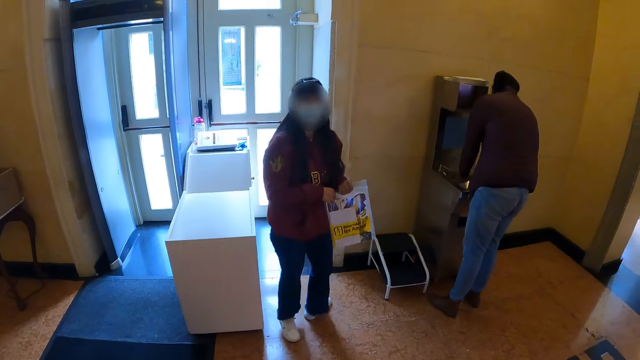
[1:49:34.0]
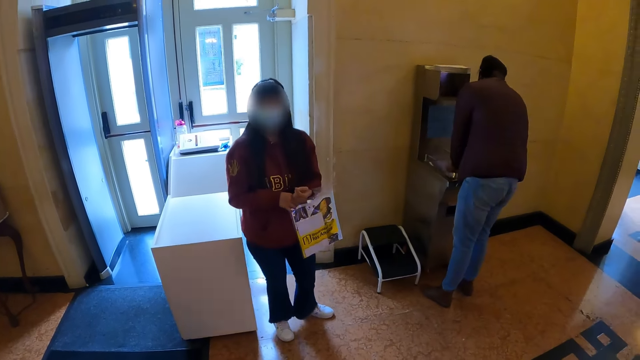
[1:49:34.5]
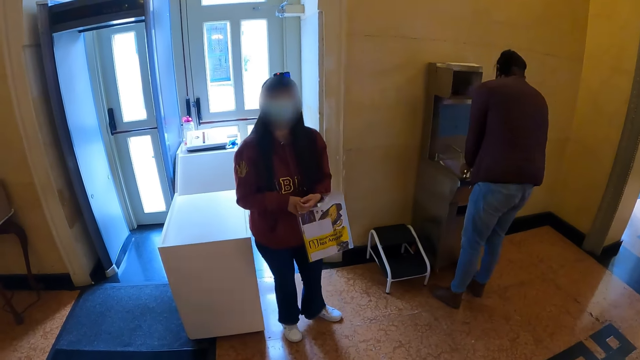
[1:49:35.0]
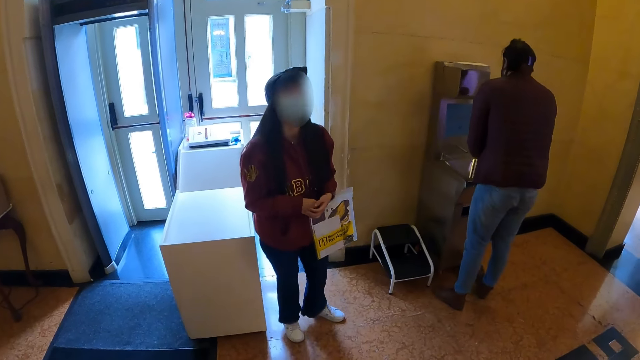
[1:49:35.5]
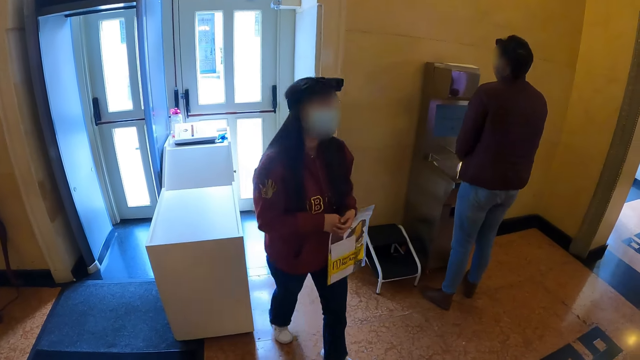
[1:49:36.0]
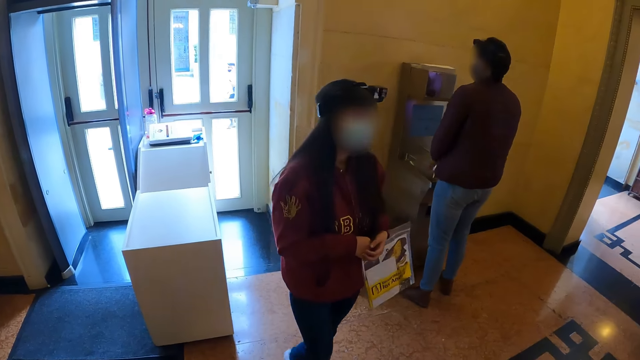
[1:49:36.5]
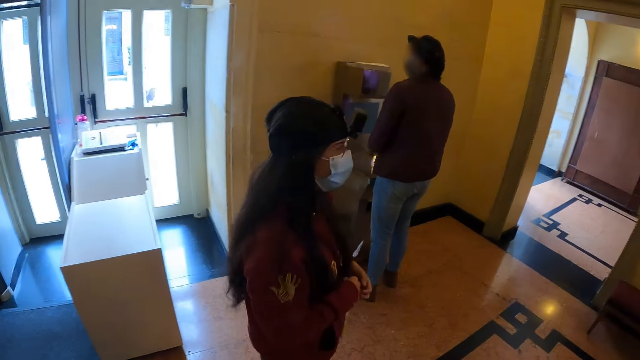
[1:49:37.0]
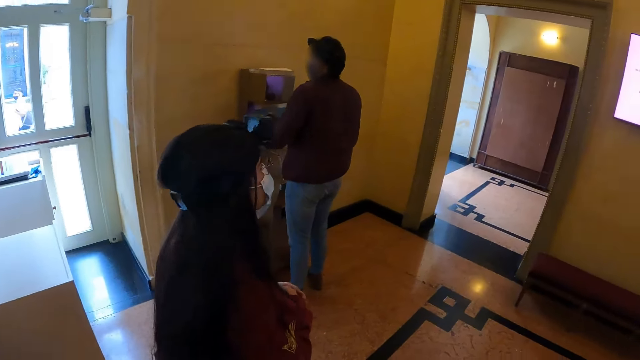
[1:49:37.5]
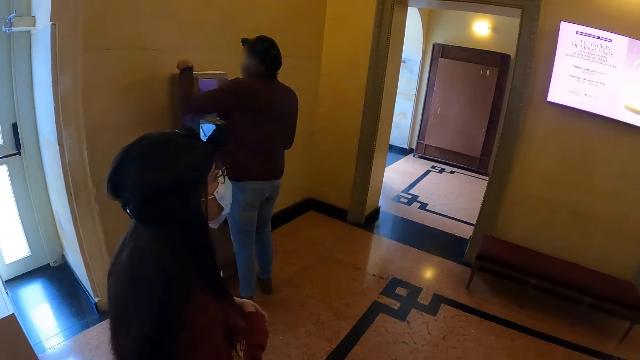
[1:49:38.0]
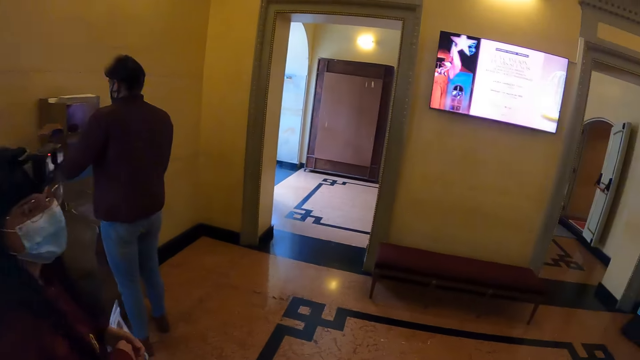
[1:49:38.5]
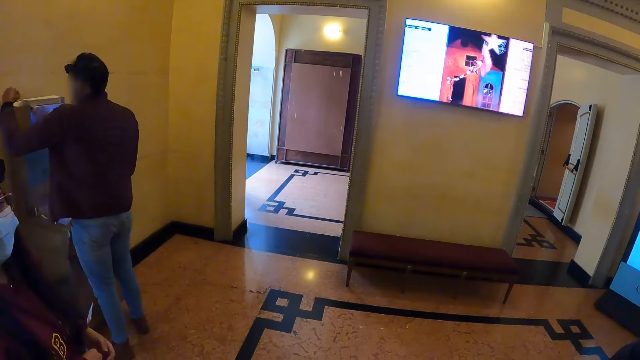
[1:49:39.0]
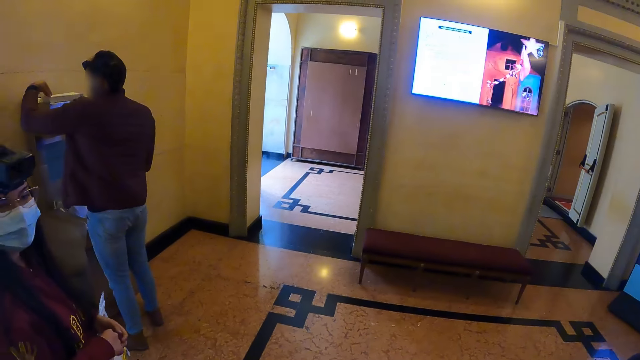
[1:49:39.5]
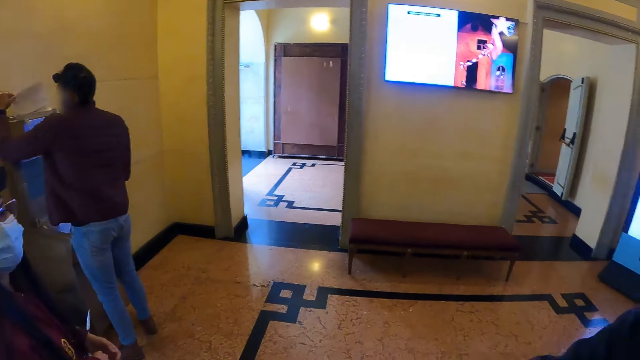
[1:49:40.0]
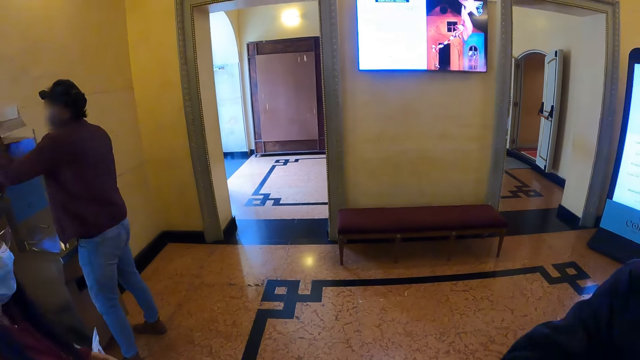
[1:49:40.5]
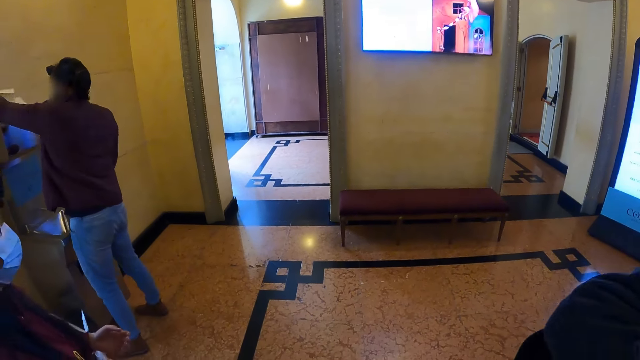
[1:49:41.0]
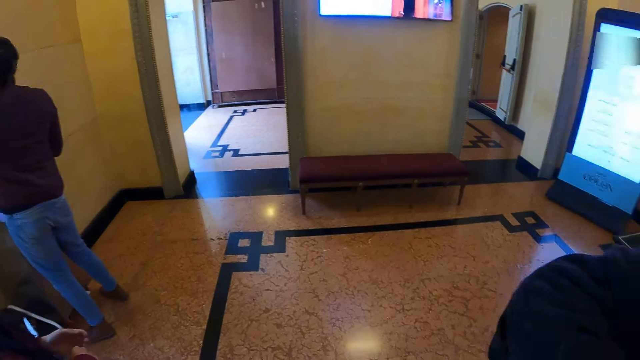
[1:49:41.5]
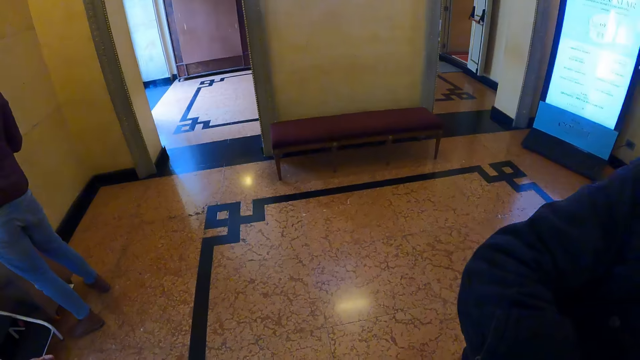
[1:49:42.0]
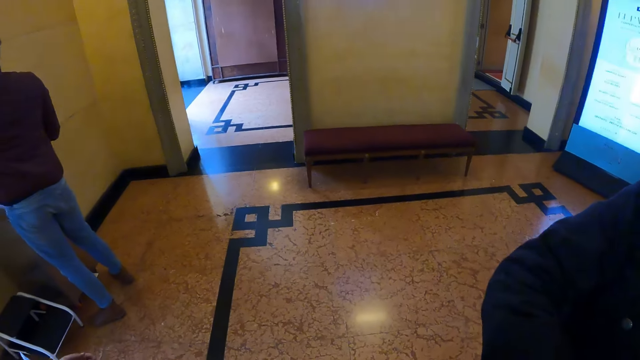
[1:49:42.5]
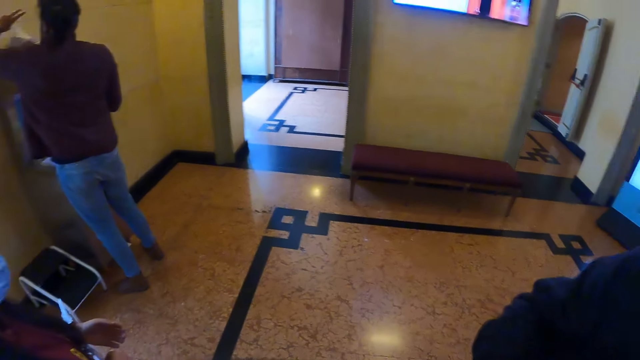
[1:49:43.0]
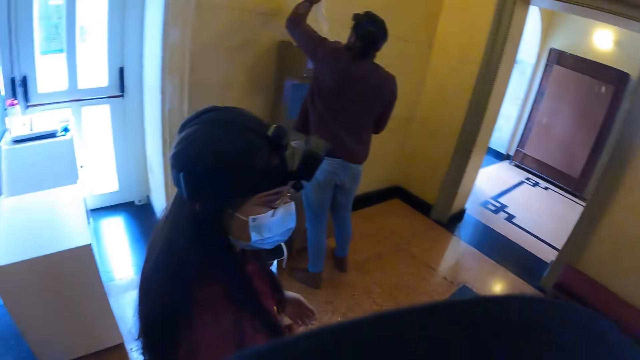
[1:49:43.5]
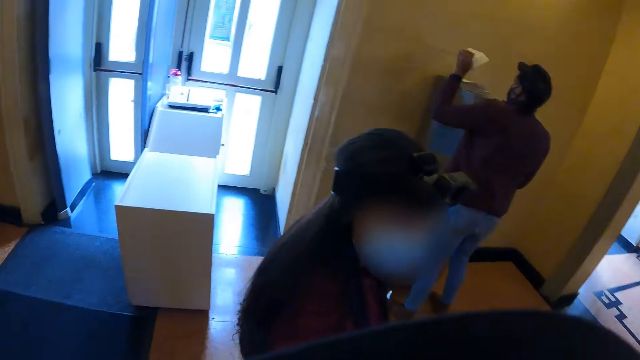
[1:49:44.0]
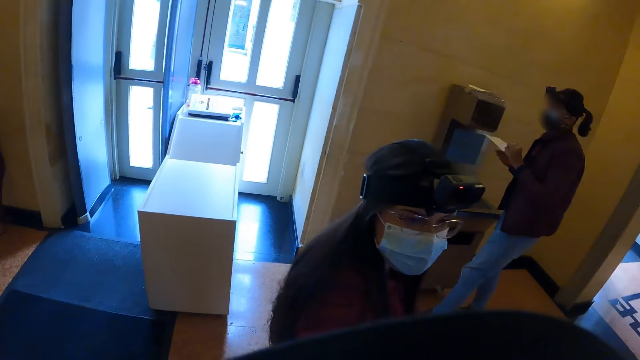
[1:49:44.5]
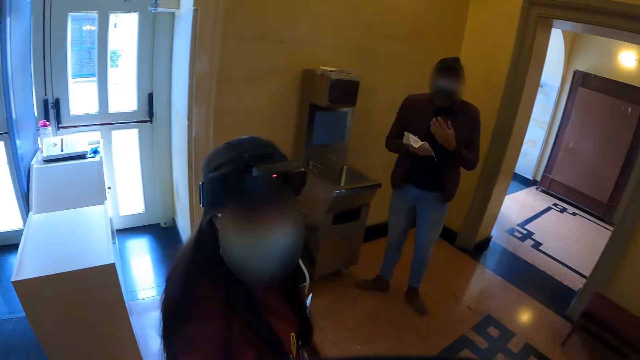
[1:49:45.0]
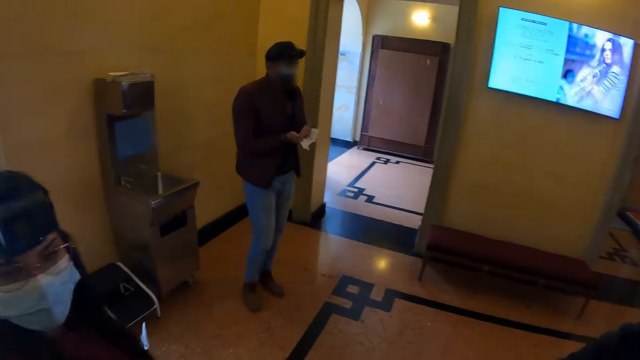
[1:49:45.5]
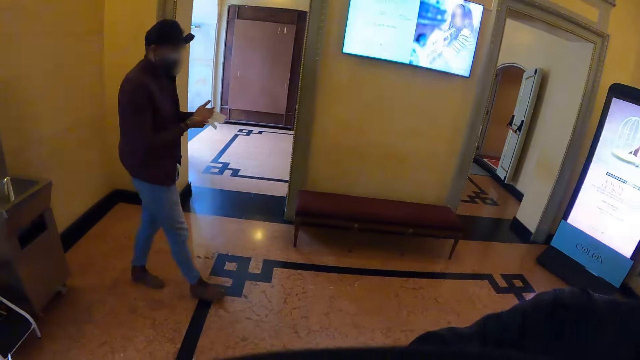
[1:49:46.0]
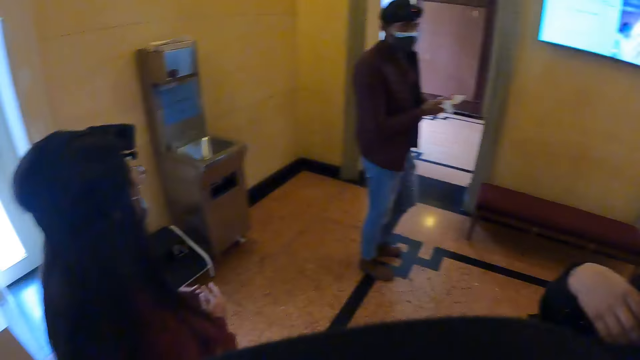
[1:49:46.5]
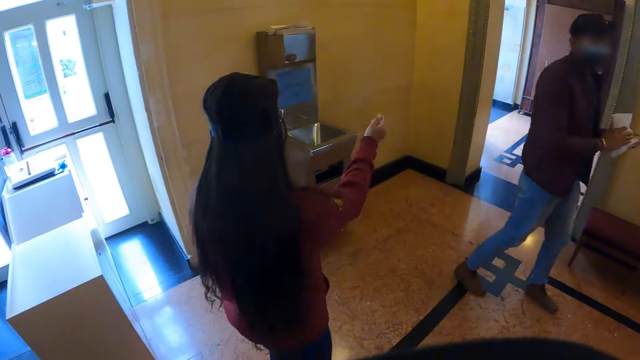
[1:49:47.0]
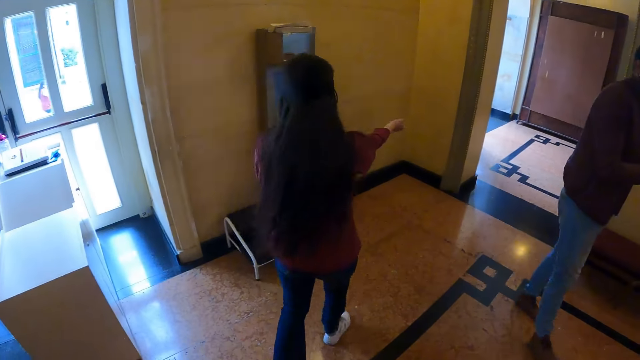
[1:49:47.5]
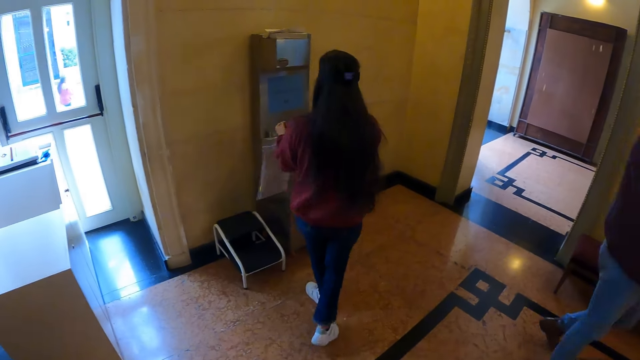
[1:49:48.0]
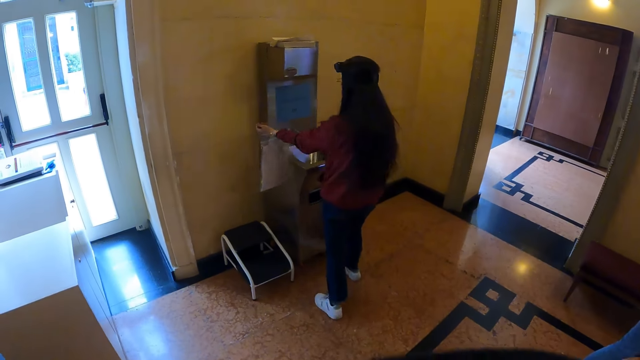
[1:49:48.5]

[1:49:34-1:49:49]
The man picks up a paper towel. The man dries hands with the paper towel. The camera wearer looks around.

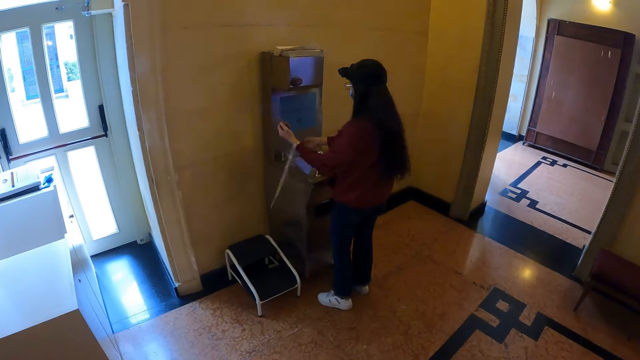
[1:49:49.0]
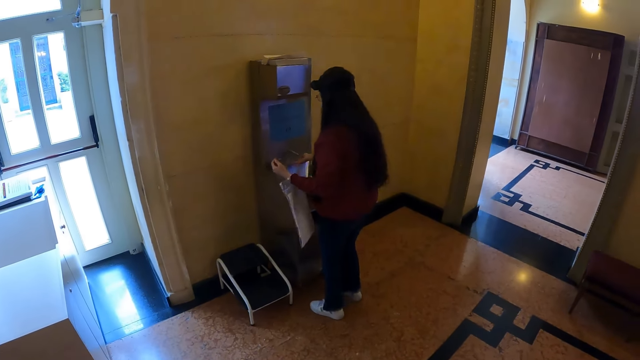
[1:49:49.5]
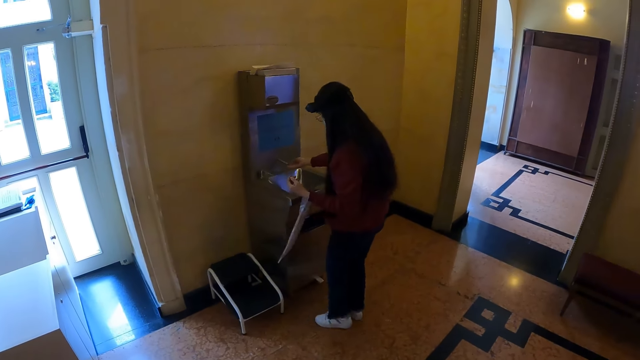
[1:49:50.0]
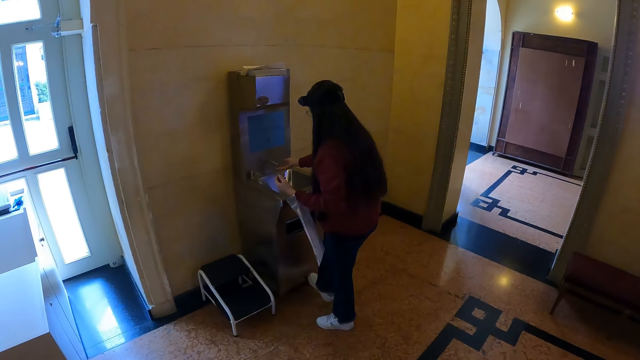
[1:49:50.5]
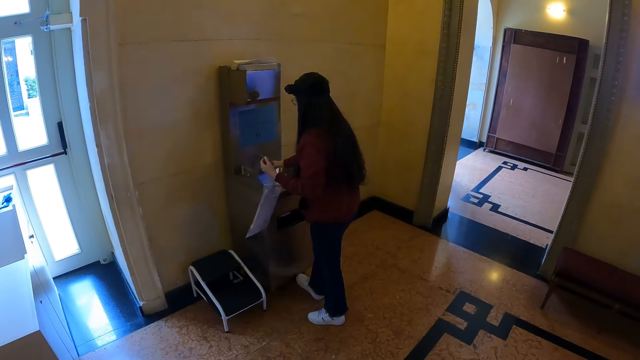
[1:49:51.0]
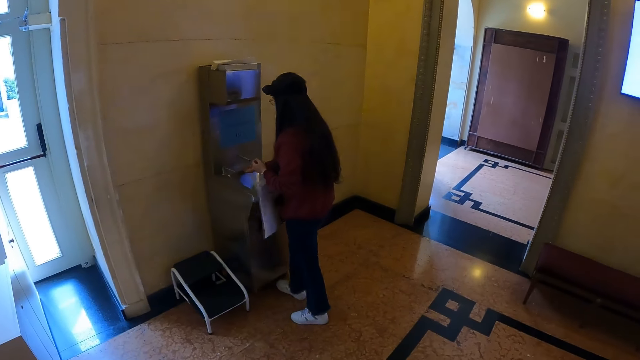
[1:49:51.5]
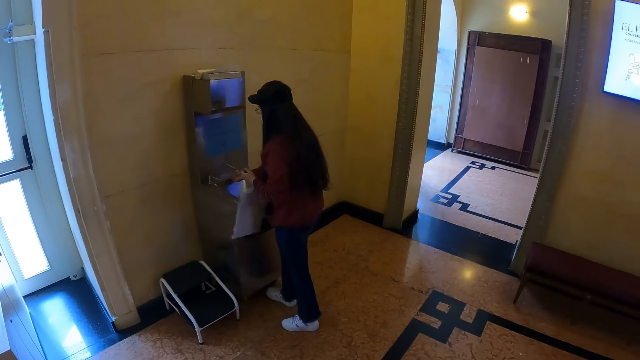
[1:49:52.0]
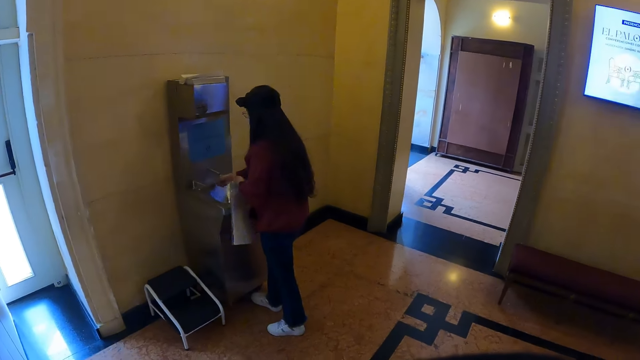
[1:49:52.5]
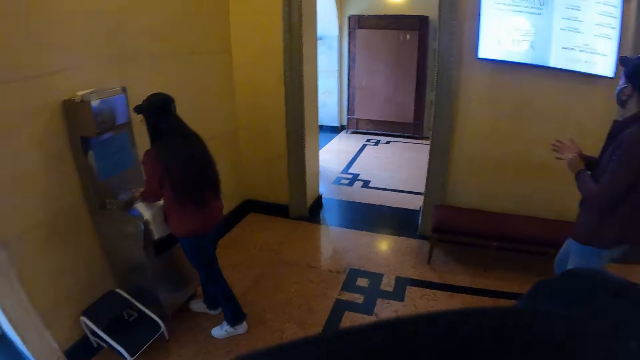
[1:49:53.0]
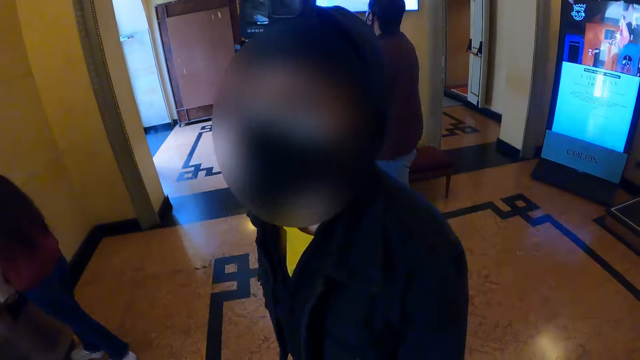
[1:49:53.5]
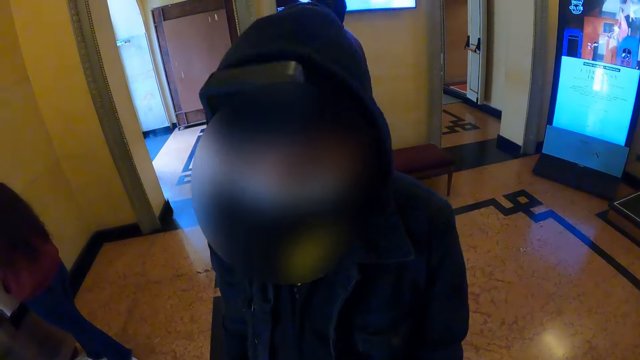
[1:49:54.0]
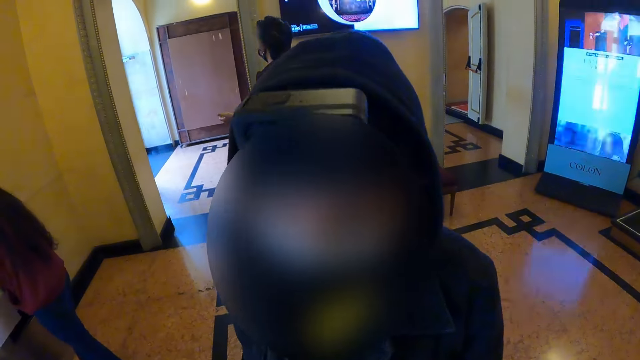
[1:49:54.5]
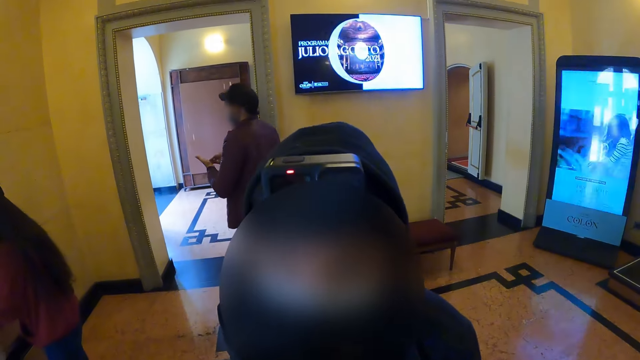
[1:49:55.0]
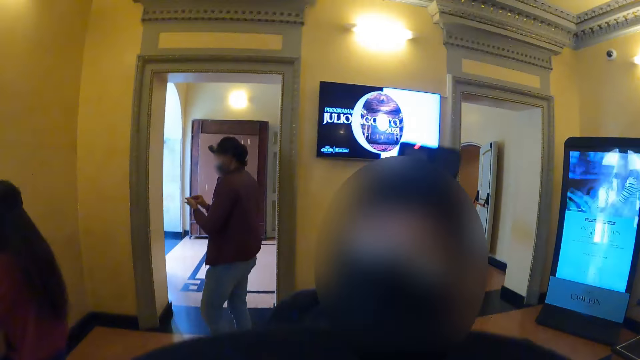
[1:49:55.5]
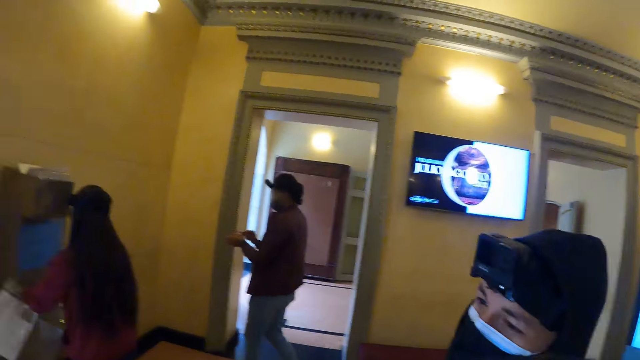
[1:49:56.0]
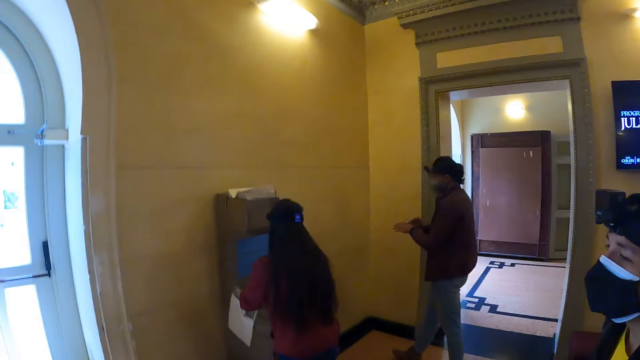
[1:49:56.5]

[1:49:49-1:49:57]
A woman opens a tap. The woman washes hands.
